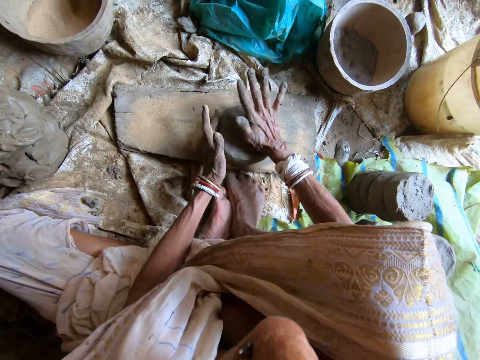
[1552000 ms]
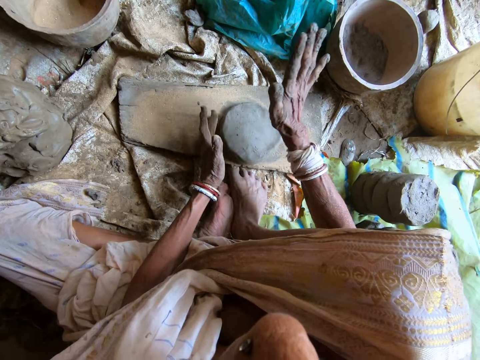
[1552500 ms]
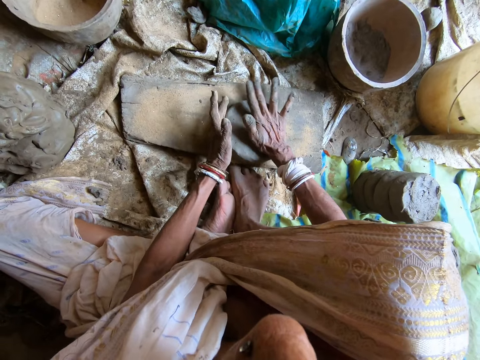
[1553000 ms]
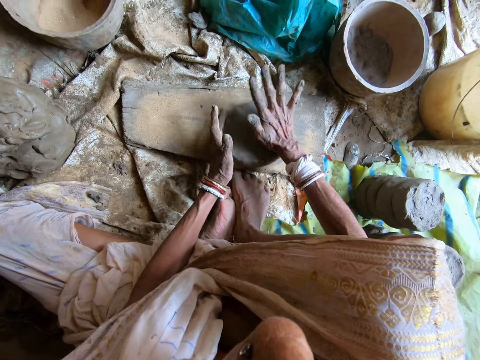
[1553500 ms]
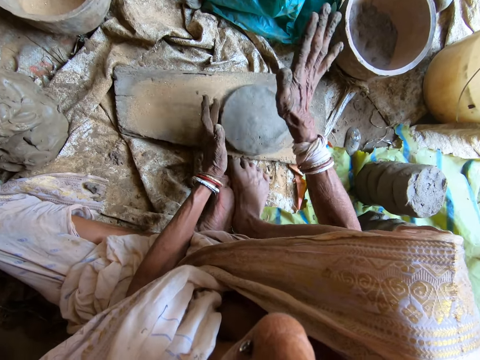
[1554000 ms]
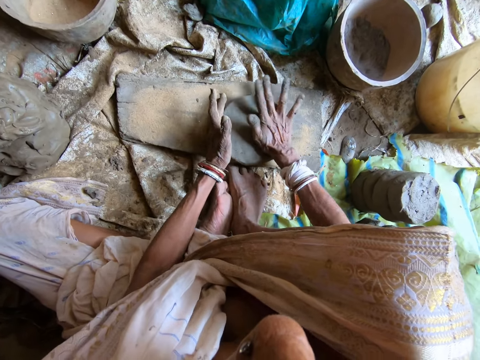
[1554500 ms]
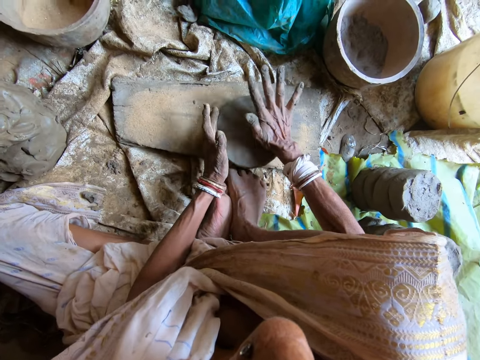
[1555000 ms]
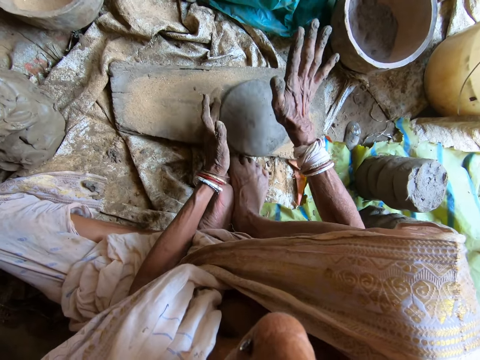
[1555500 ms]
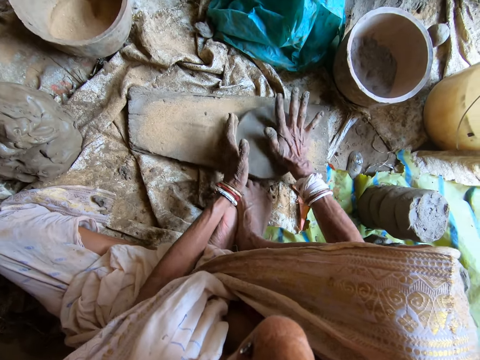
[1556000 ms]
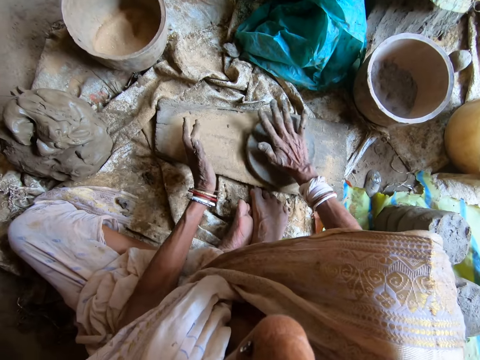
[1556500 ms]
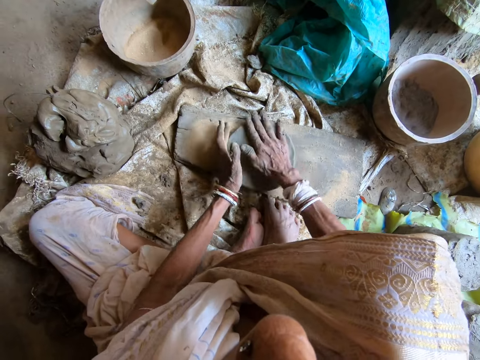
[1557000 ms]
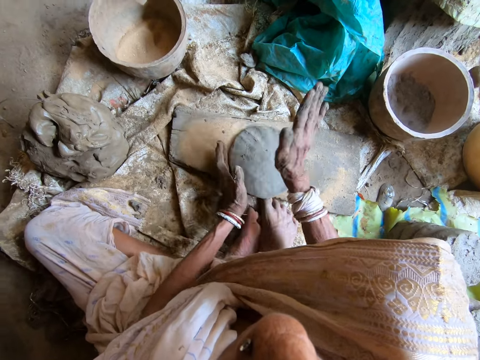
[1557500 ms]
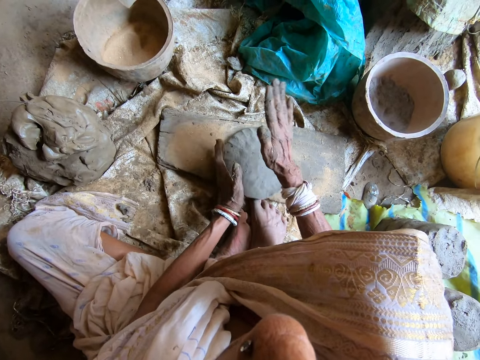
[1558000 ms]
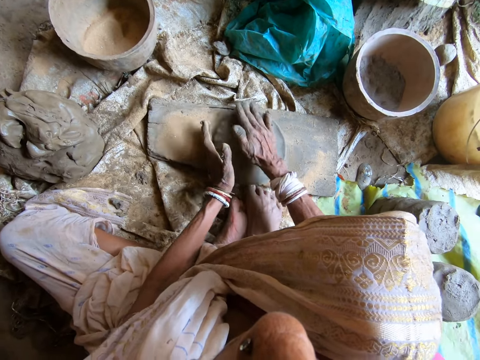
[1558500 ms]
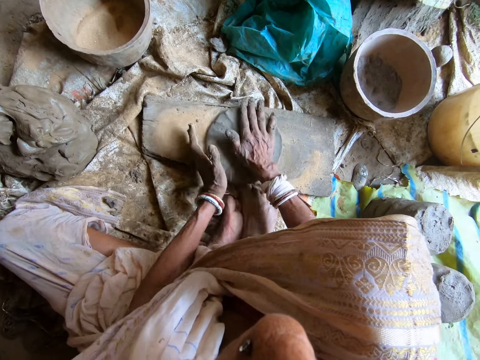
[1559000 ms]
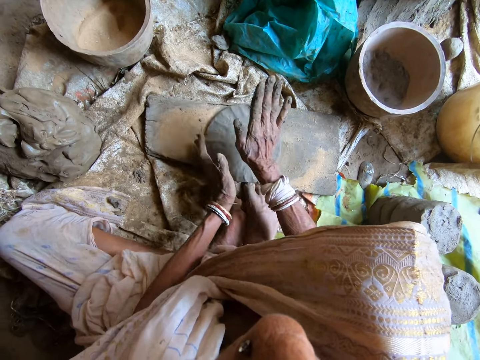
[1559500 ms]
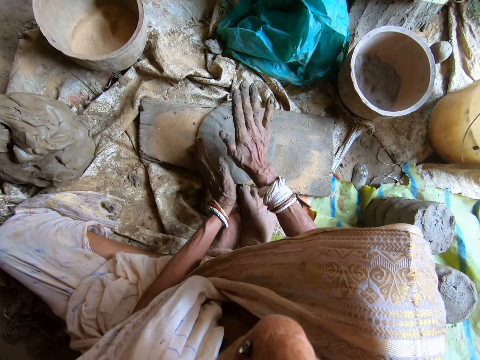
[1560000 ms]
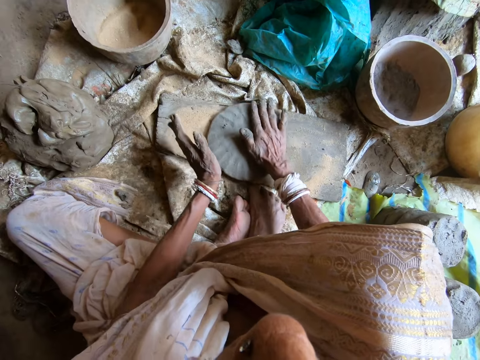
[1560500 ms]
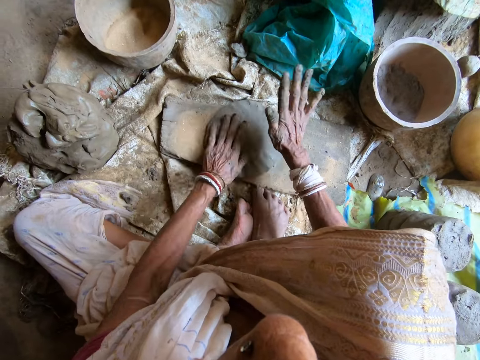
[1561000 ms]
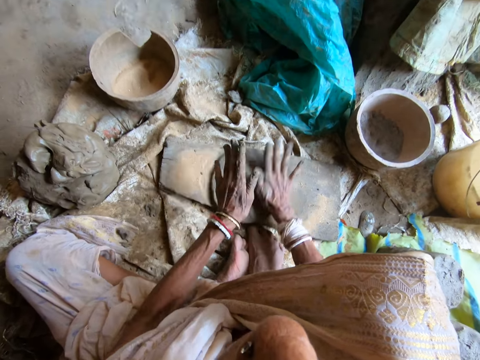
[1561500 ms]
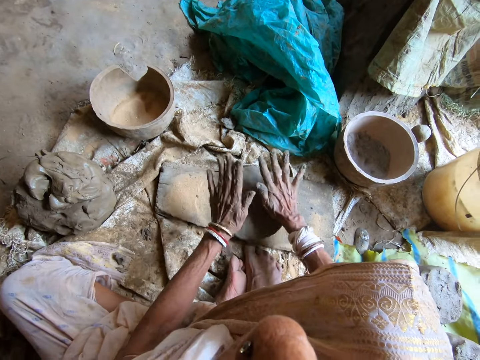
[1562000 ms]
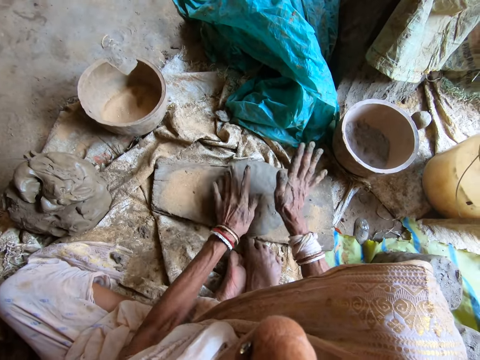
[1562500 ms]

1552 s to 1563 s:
The camera wearer moves the clay on a board. She molds the clay on the board with her hands.

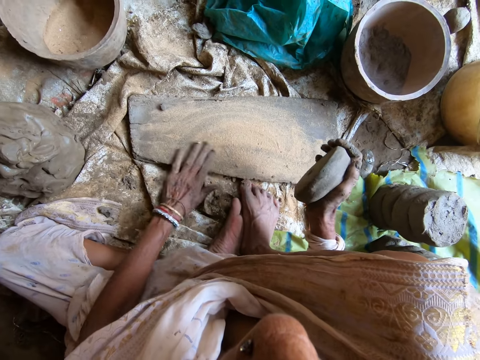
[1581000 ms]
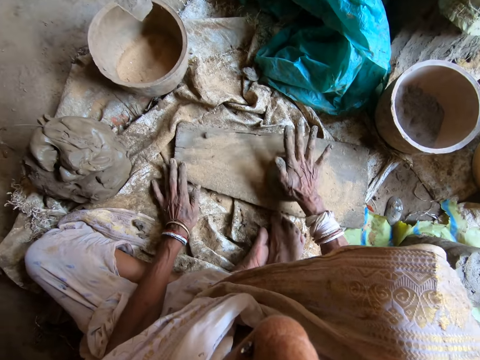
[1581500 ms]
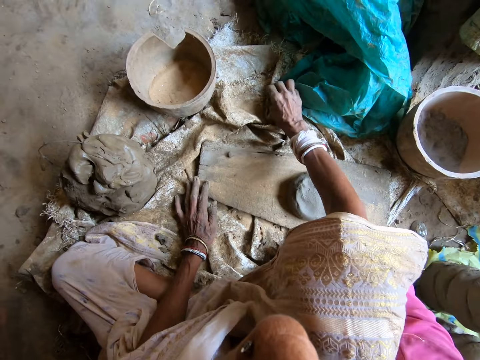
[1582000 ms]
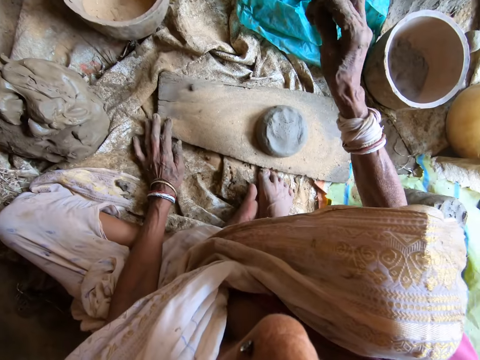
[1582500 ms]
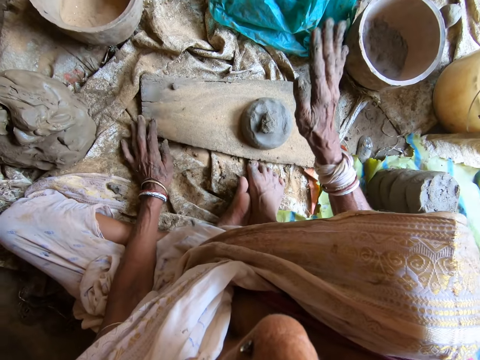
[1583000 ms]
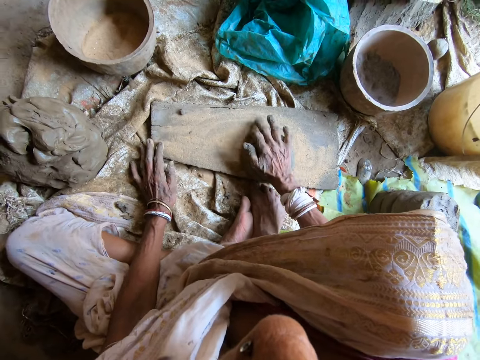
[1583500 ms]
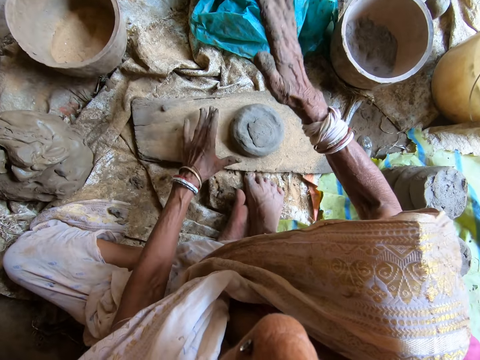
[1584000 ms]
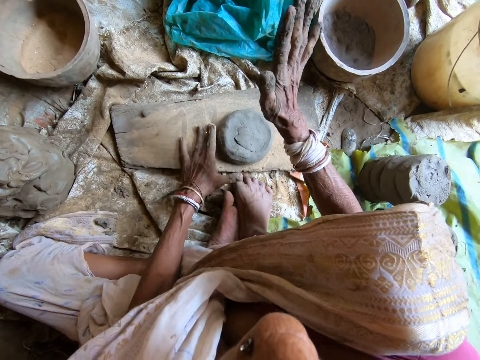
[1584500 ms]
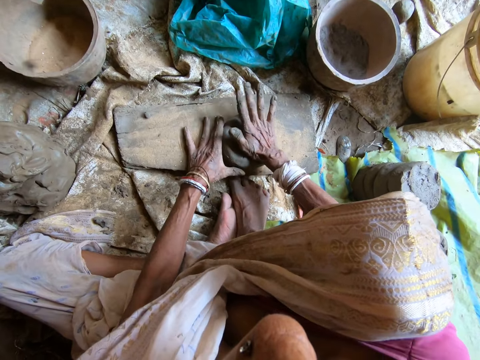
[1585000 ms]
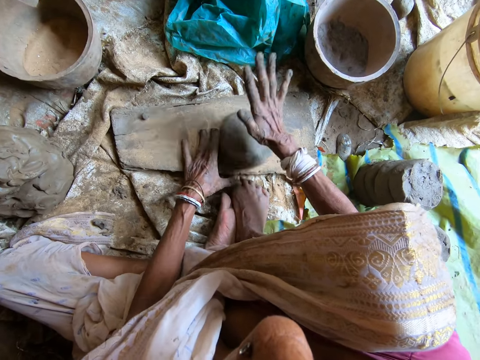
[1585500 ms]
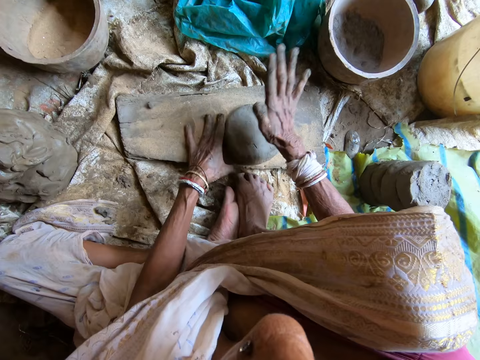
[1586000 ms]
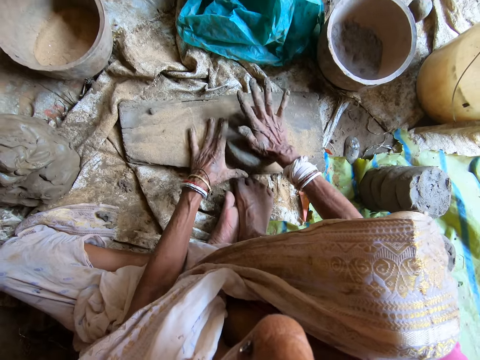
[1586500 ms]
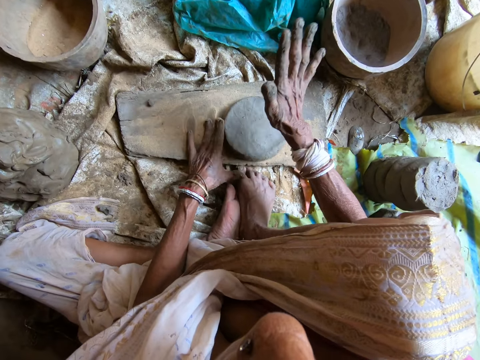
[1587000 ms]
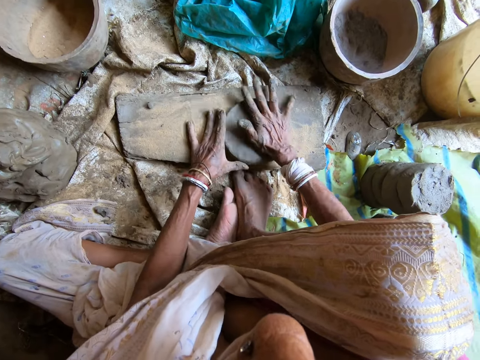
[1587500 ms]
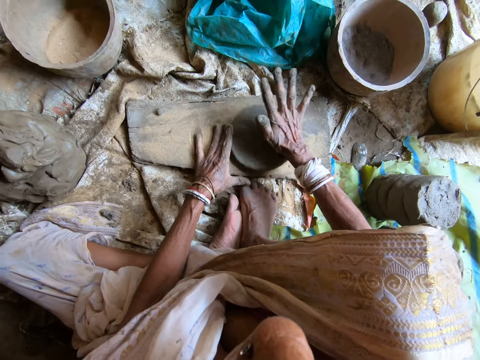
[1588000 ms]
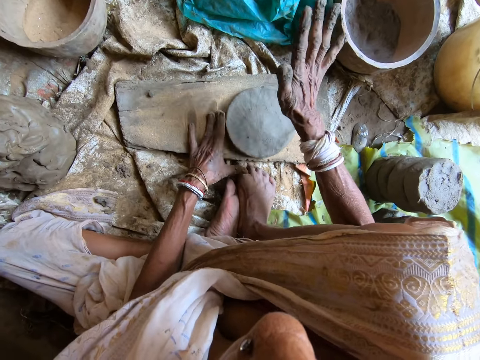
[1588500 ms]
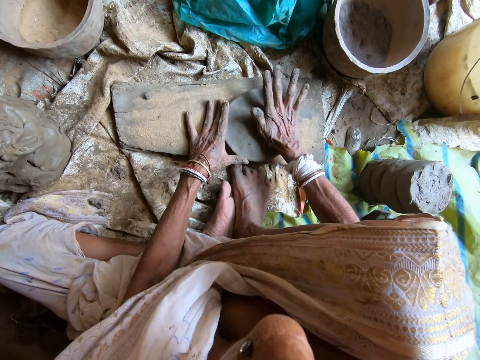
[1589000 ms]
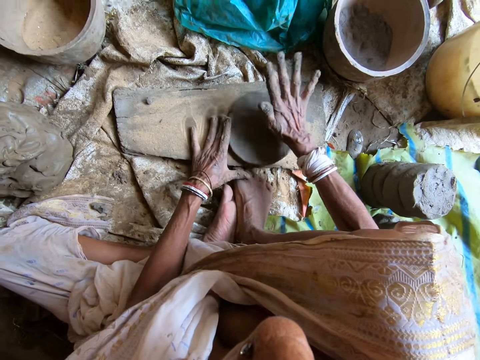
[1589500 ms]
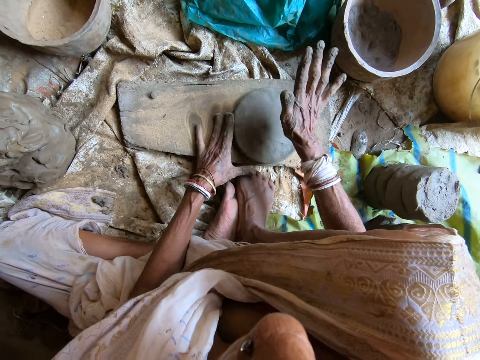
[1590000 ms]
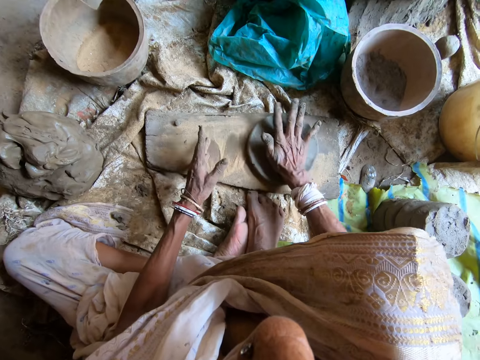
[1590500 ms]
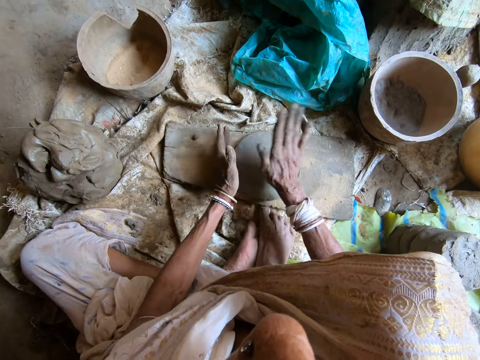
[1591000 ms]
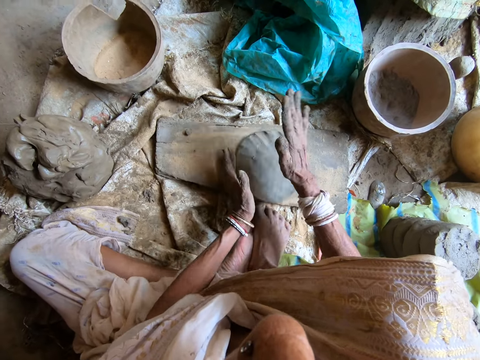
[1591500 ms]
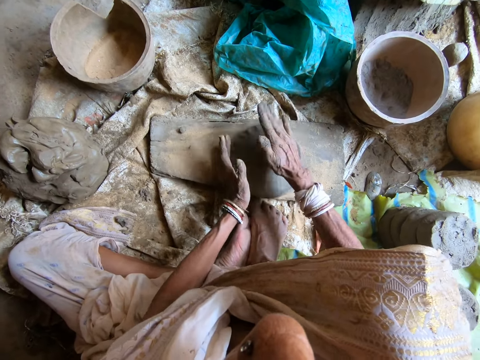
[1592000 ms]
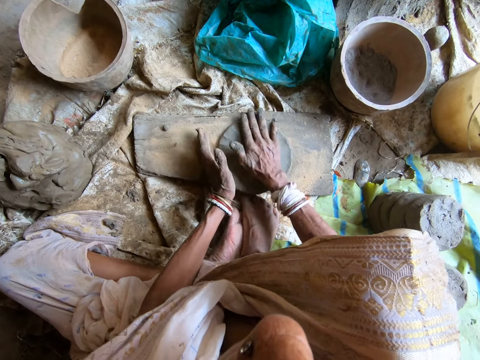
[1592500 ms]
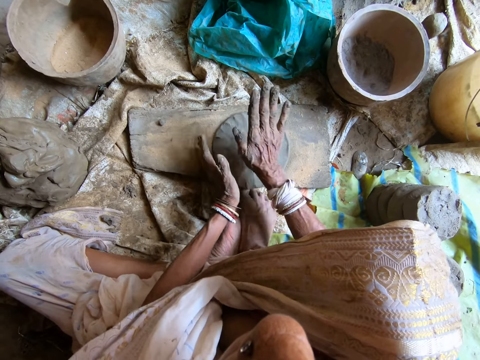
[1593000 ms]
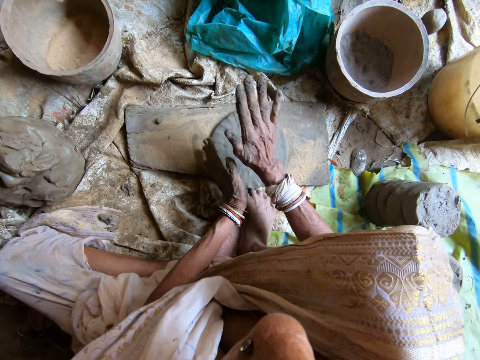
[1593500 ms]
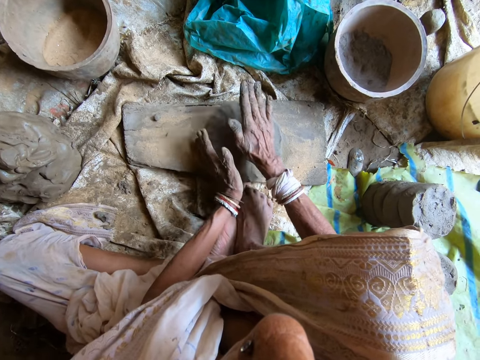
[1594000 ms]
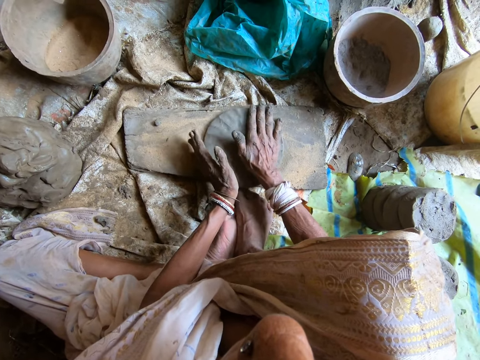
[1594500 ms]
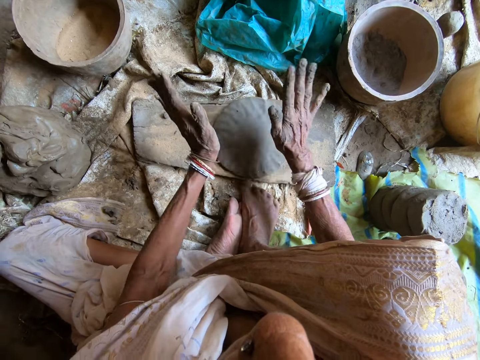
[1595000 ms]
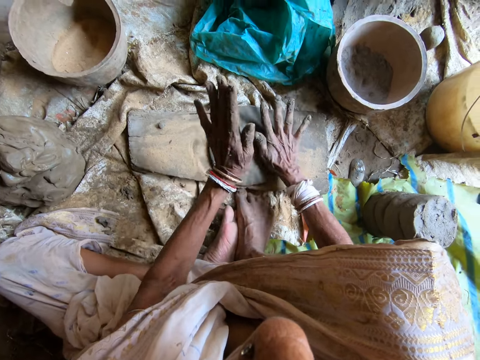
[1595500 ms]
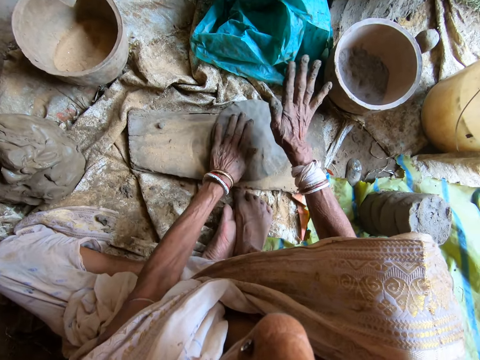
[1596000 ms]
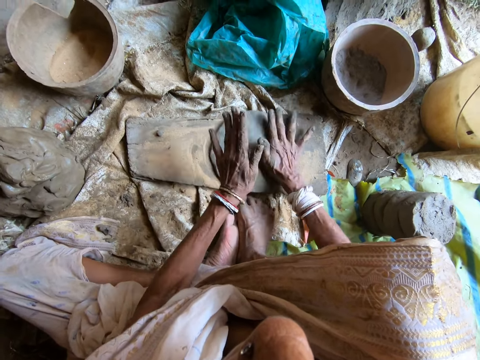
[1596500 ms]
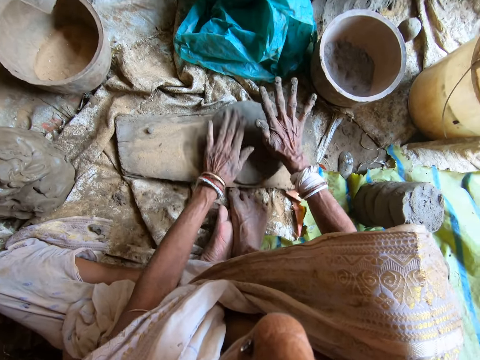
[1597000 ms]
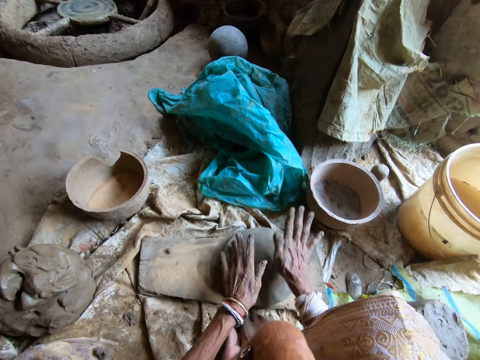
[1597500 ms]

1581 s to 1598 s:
The camera wearer drops the clay on the wood with her right hand. She picks the clay from the floor with her right hand. She drops the clay in her right hand on the clay on the wood. She hits the clay on the wood with her right hand and adjusts the clay on the wood with her right hand. She beats the clay on the wood to shape with her hands. She adjusts the clay and molds the clay on the board with her hands.
